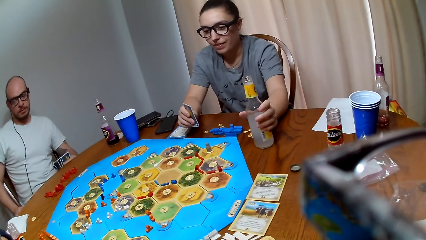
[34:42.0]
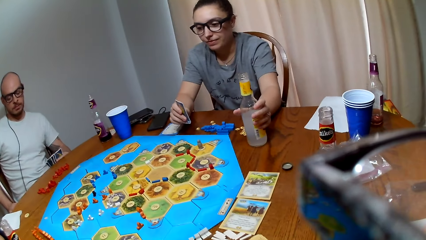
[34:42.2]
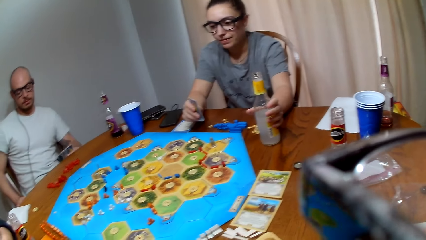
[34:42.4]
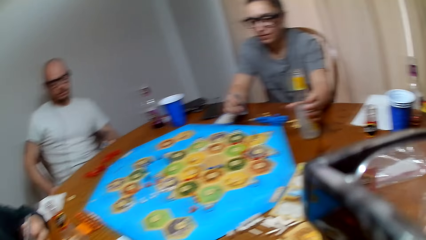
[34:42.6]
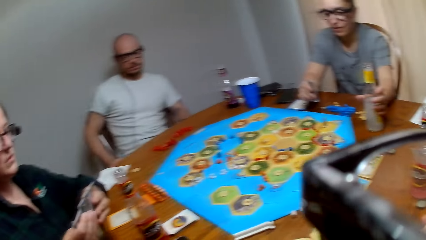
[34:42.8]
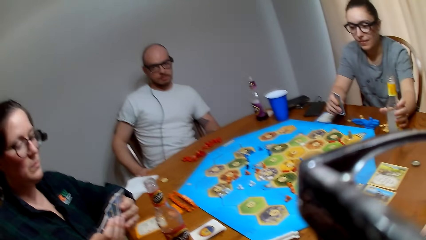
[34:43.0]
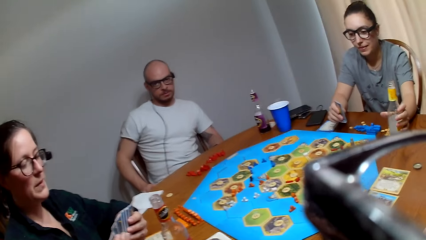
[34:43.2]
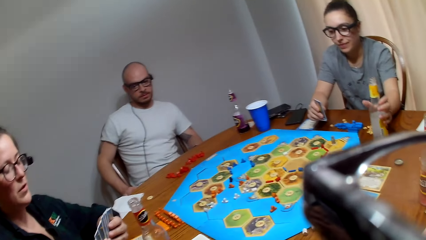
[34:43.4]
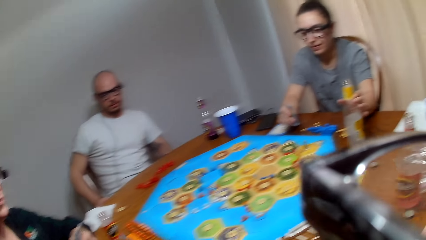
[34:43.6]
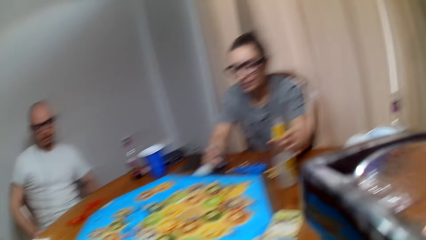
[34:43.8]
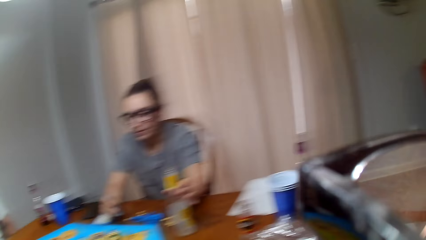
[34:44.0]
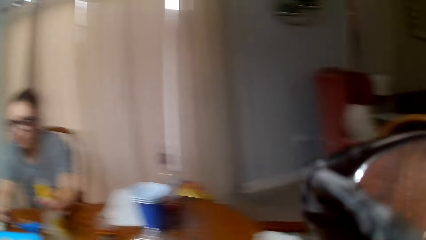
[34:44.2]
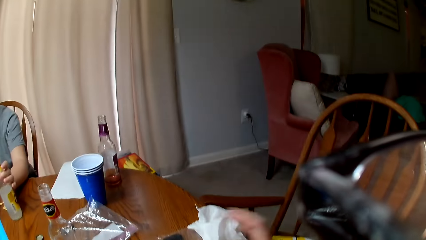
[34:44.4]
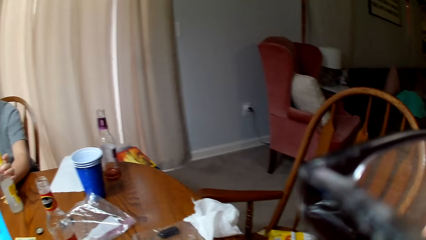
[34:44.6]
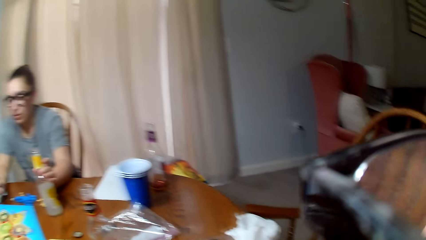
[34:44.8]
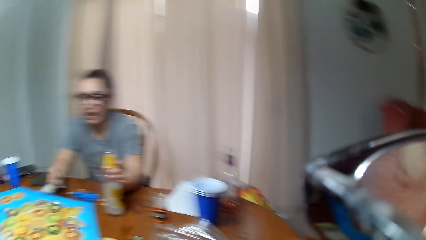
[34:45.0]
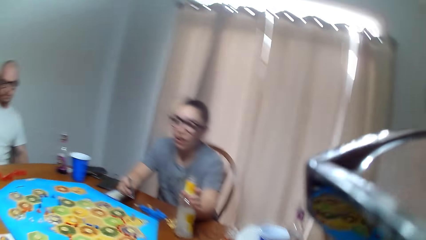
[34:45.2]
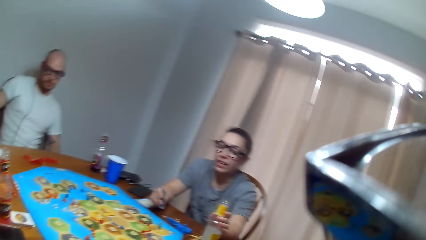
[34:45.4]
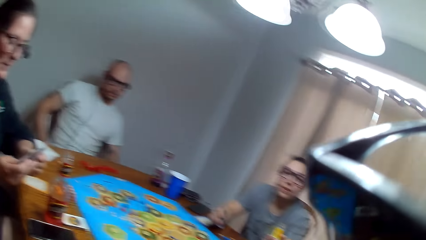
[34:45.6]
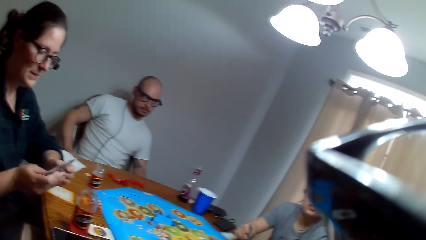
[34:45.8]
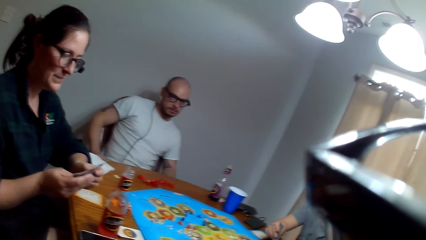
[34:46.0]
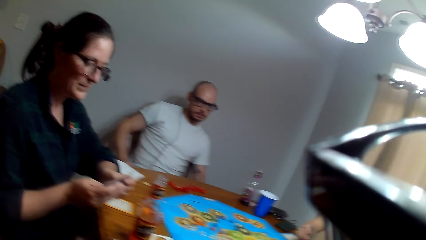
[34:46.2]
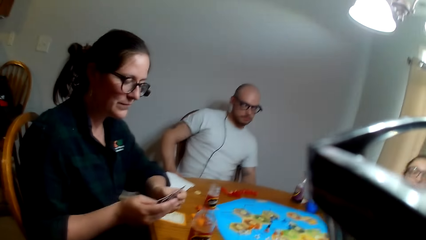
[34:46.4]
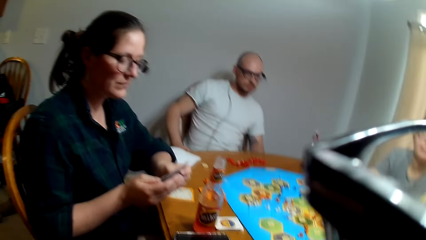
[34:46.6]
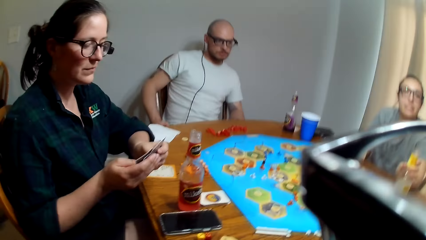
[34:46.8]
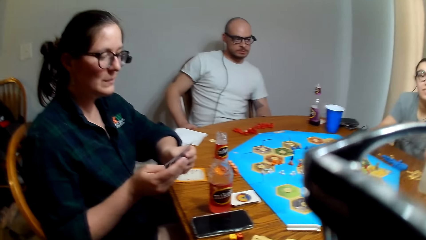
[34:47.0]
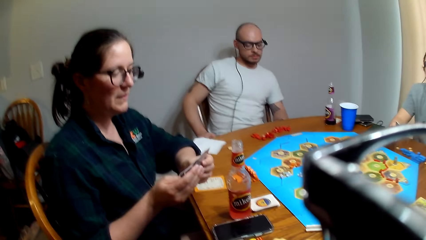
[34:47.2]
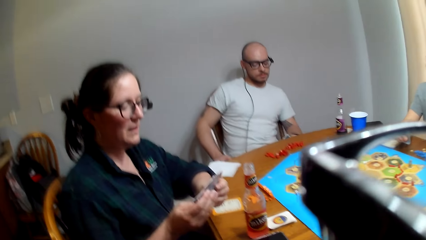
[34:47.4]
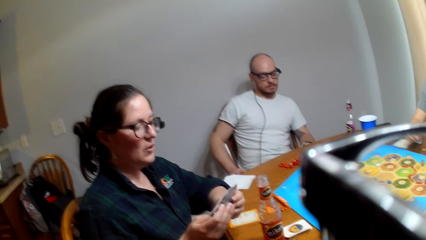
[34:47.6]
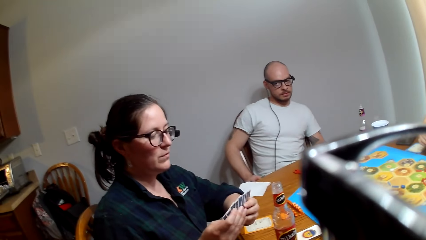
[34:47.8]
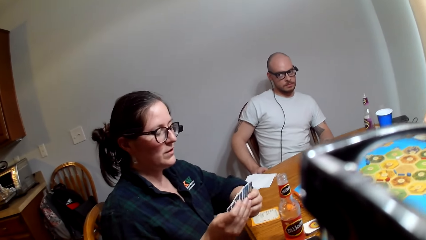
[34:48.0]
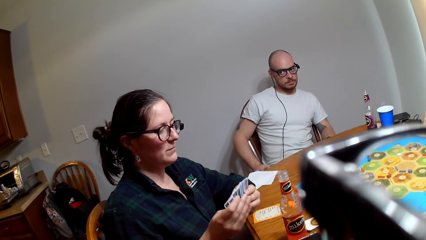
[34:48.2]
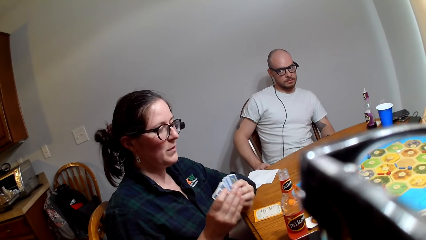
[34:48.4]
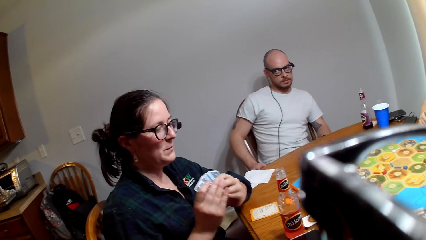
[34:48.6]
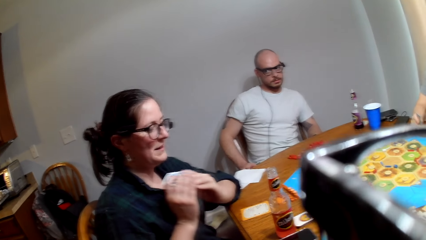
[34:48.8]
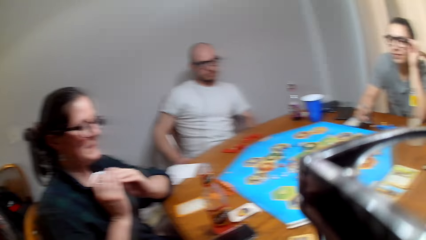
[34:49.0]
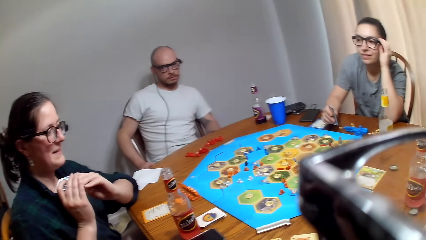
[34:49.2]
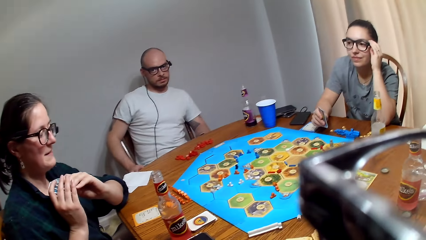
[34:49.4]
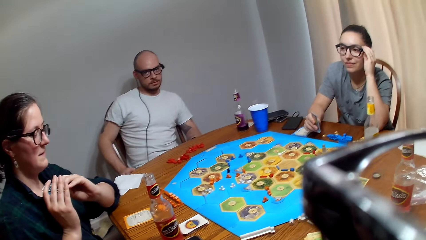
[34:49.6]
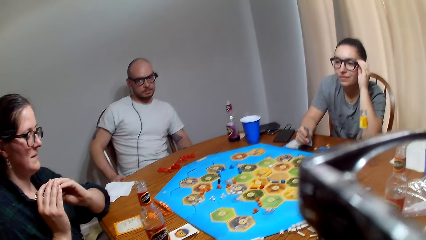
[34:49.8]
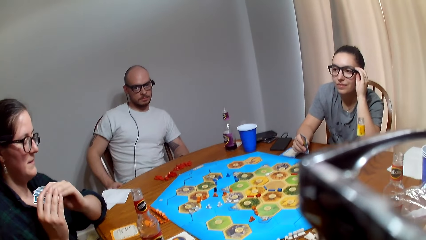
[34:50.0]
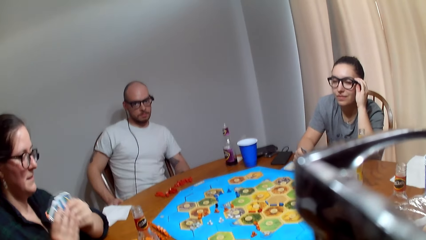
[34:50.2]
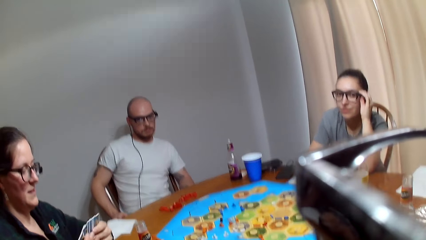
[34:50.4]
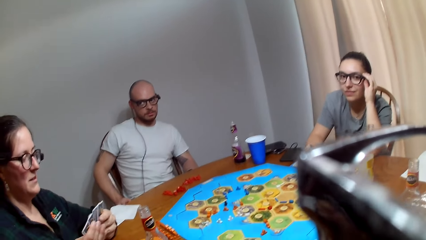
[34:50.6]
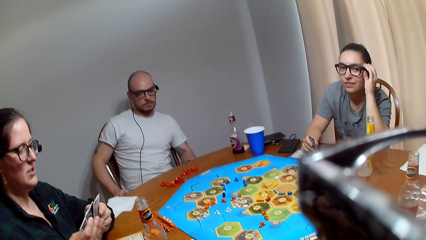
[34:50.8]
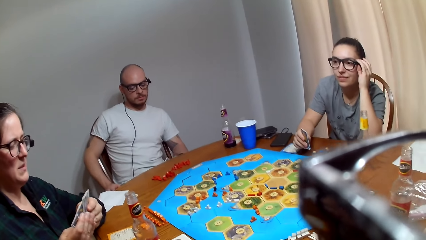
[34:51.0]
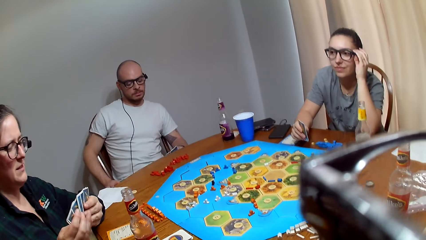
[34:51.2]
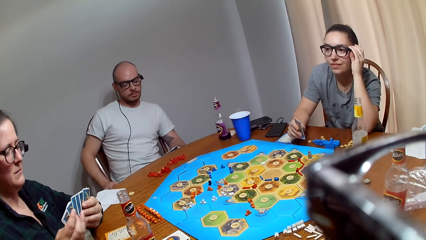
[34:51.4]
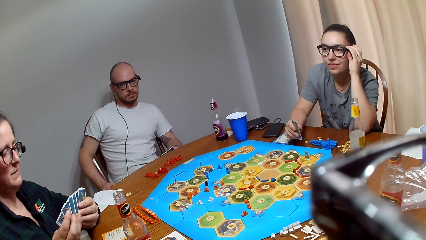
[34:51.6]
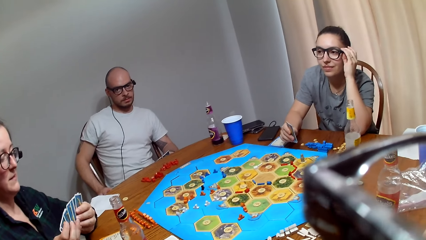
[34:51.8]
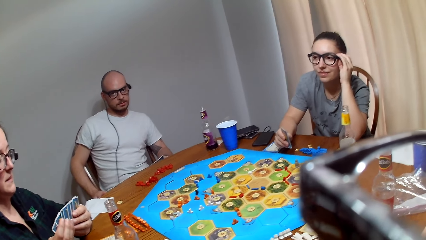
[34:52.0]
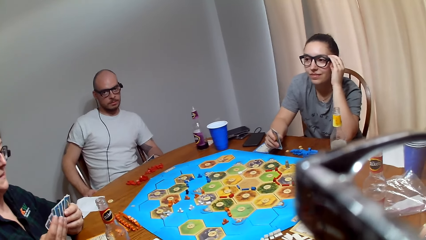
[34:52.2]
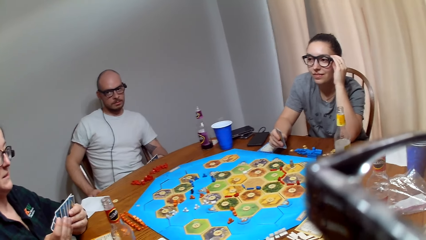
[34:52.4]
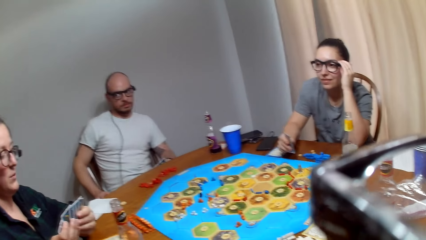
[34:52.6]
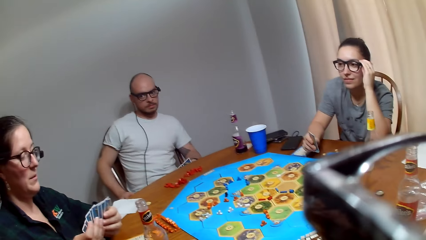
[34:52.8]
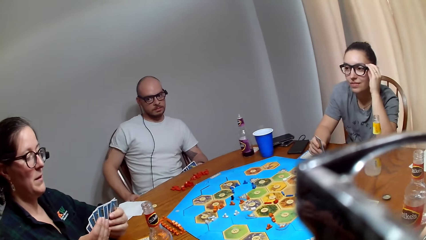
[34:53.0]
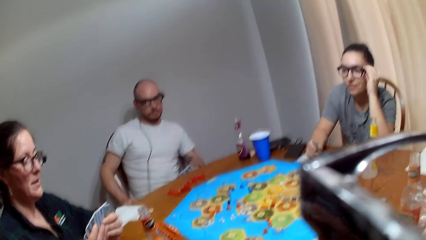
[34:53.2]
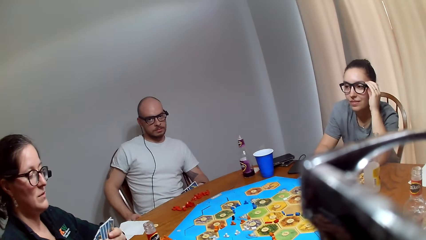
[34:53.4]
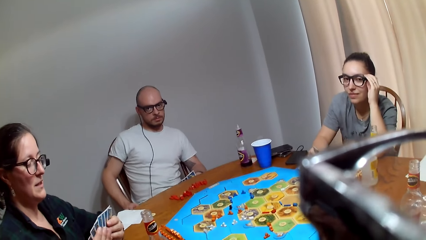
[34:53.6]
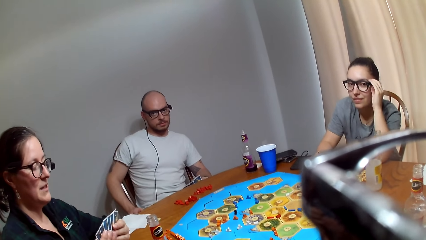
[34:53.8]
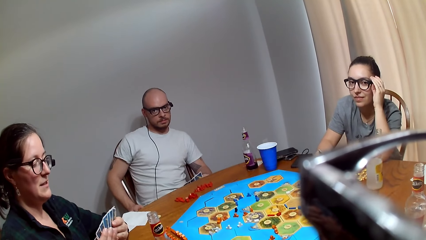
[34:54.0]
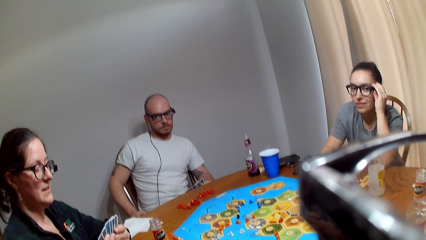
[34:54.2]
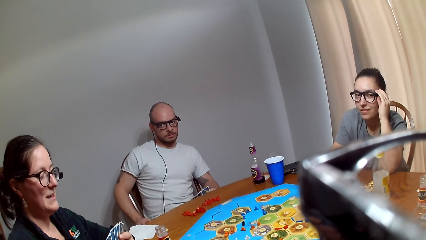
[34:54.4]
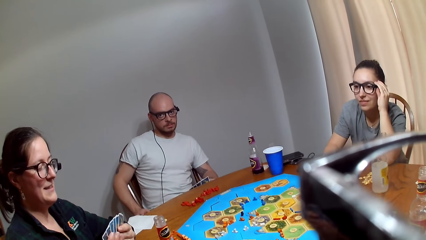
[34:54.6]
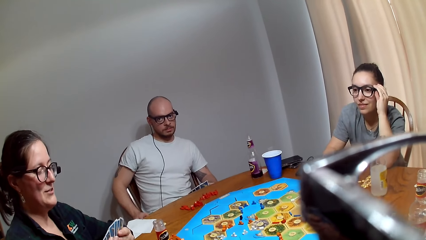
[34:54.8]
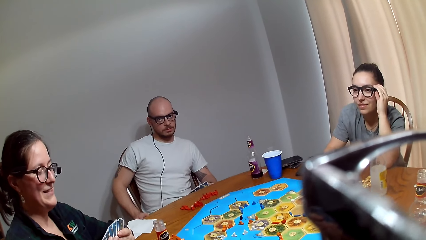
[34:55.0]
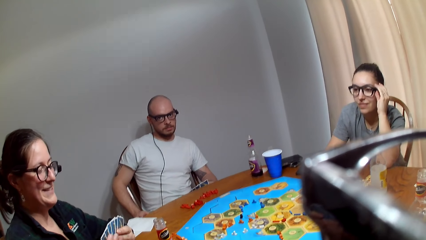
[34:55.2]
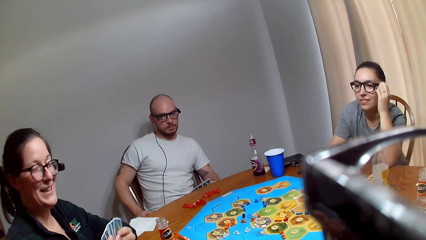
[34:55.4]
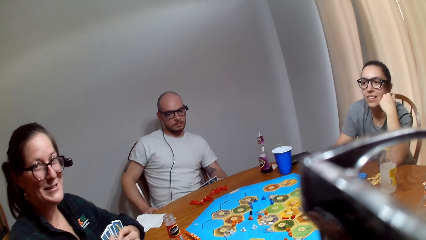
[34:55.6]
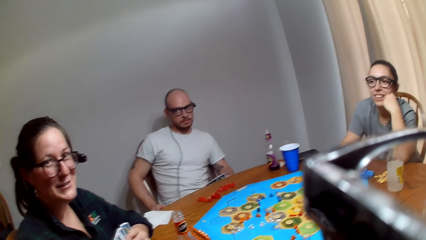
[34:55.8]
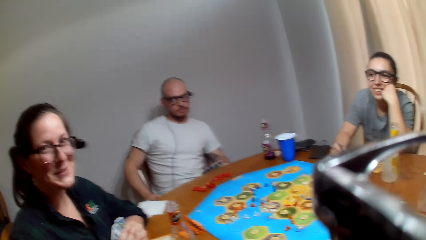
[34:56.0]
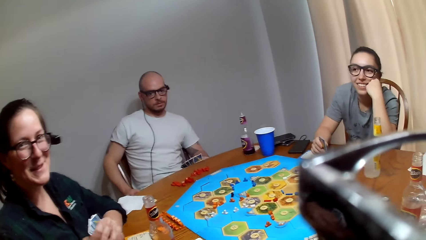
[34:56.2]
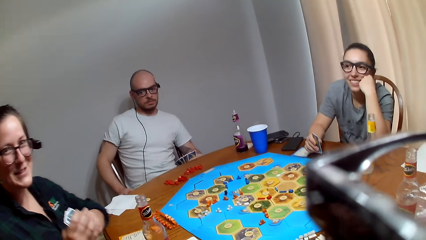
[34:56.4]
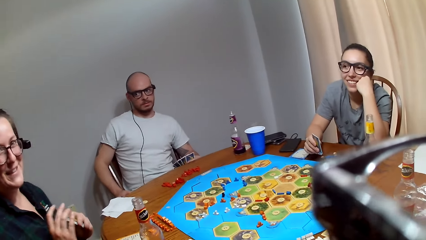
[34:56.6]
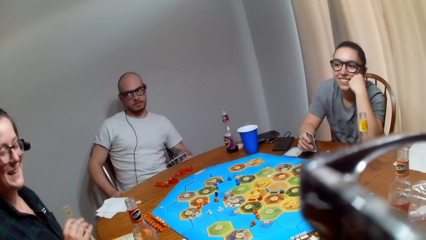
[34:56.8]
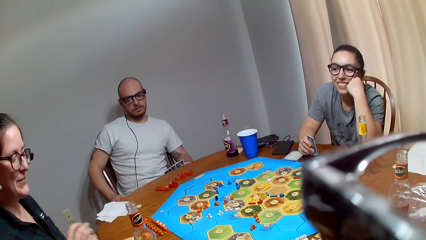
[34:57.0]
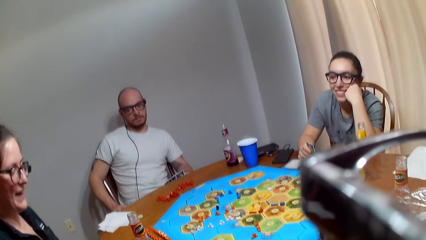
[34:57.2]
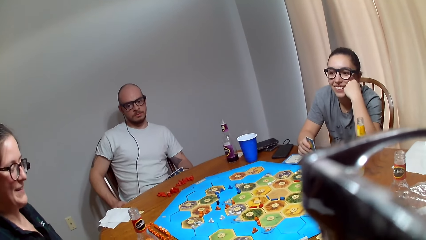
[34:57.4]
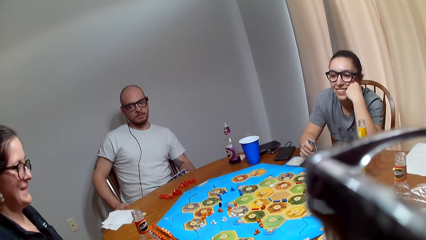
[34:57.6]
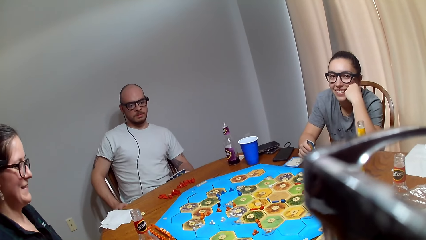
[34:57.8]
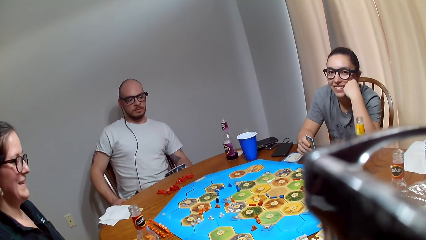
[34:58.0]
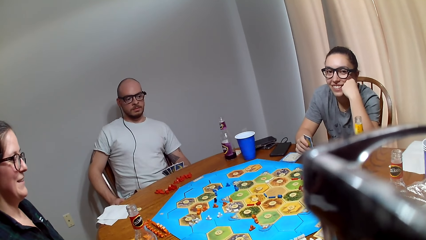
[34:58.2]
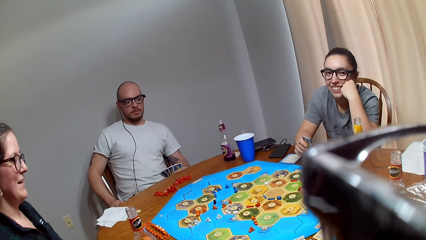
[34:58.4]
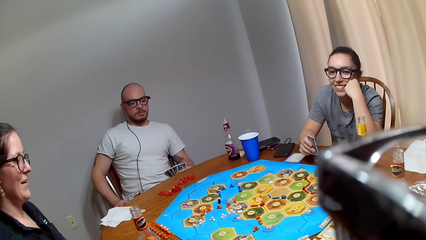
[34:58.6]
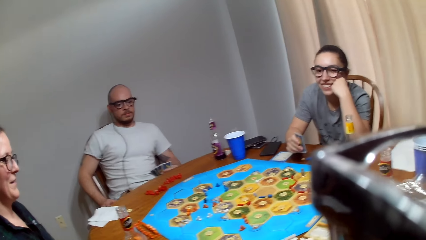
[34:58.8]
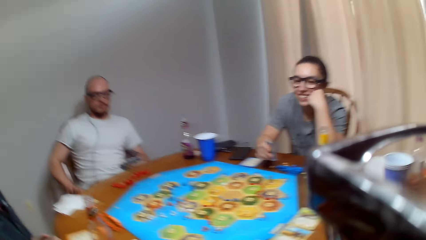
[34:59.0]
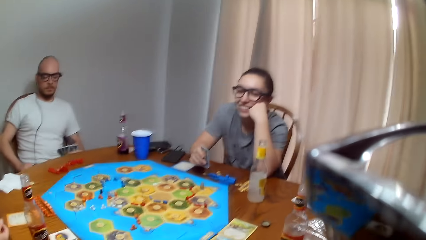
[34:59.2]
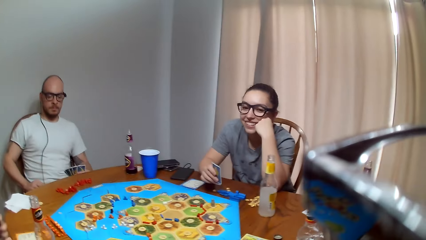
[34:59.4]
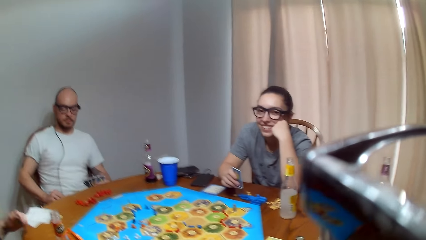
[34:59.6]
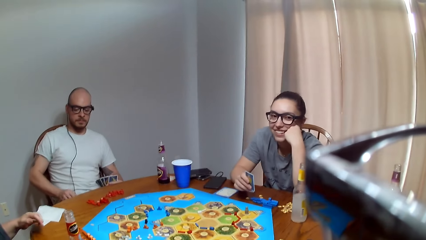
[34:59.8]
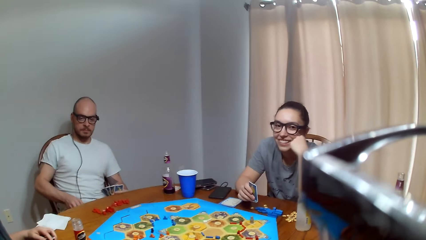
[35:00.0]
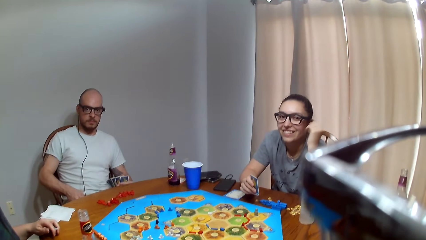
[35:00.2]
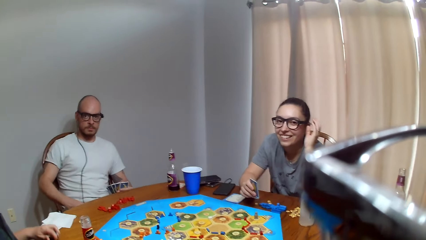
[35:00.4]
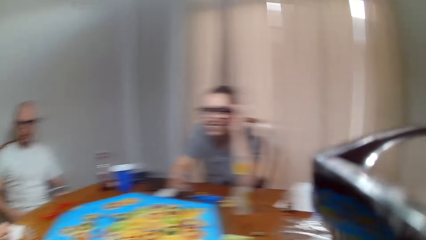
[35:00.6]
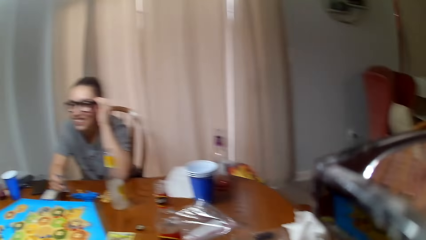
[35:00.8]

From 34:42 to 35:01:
A woman looks at her cards. The woman converses with the camera wearer. The camera wearer speaks to the woman. Another woman talks to the camera wearer. The camera wearer converses with the other woman. The first woman speaks to the camera wearer. The camera wearer talks to the first woman. The first woman speaks to the camera wearer. The other woman holds her glasses. The camera wearer responds to the first woman. The first woman converses with the camera wearer. The camera wearer speaks to the first woman. The first woman responds to the camera wearer. The camera wearer speaks to the first woman. The first woman responds to the camera wearer. The camera wearer talks to the first woman.
